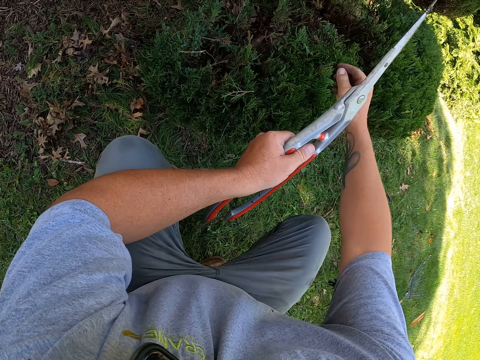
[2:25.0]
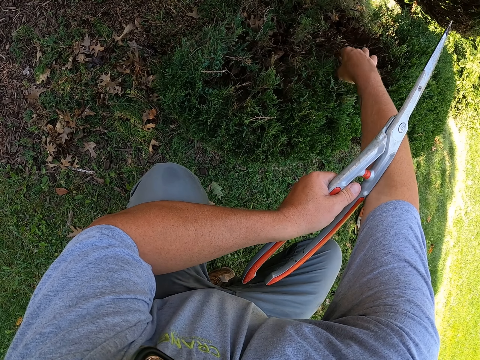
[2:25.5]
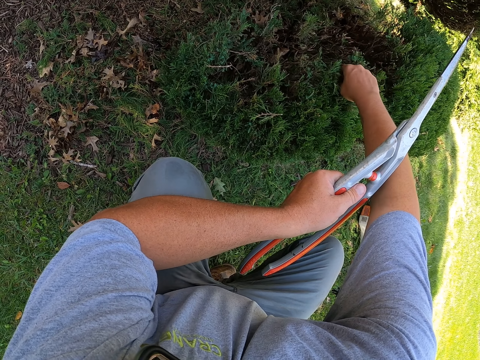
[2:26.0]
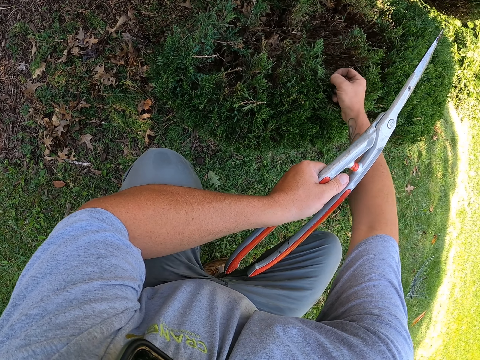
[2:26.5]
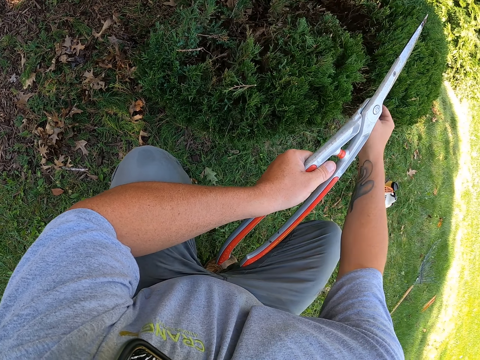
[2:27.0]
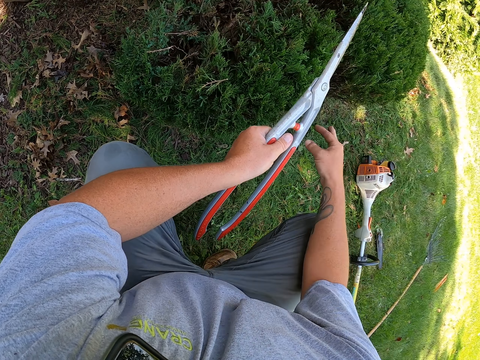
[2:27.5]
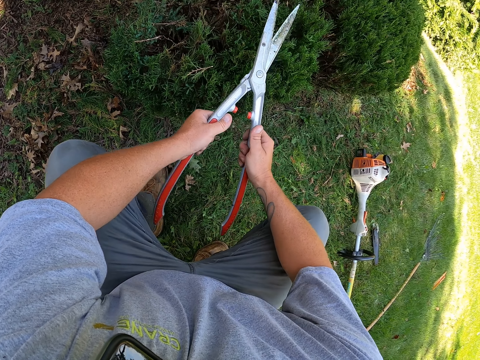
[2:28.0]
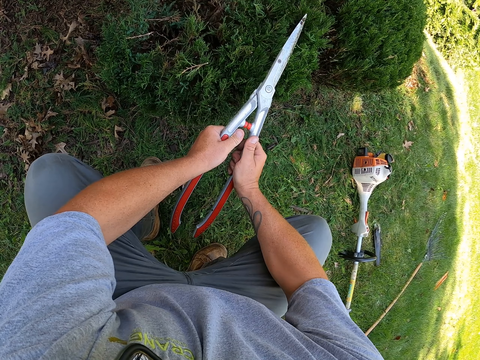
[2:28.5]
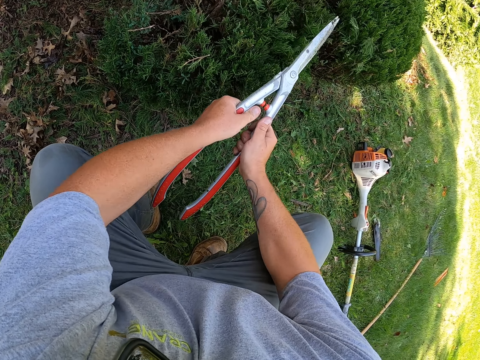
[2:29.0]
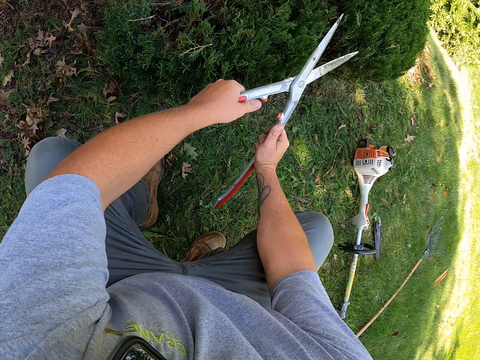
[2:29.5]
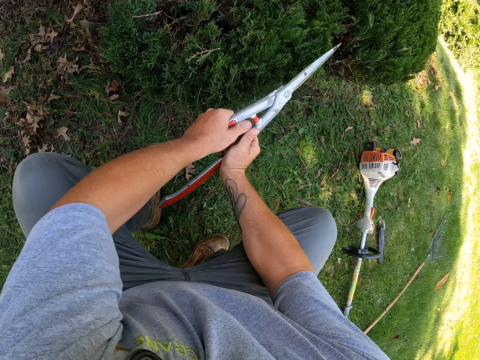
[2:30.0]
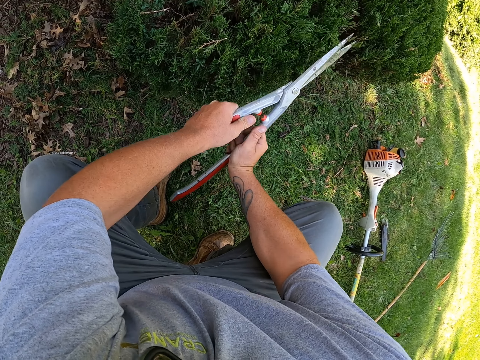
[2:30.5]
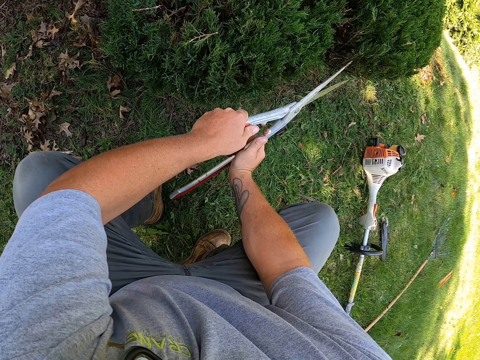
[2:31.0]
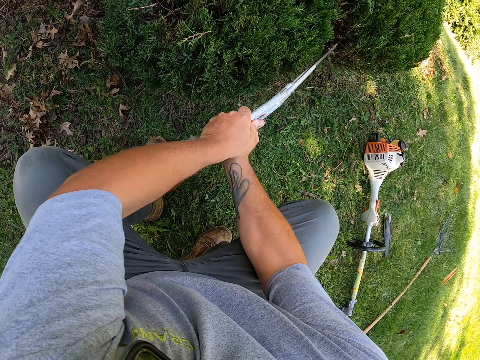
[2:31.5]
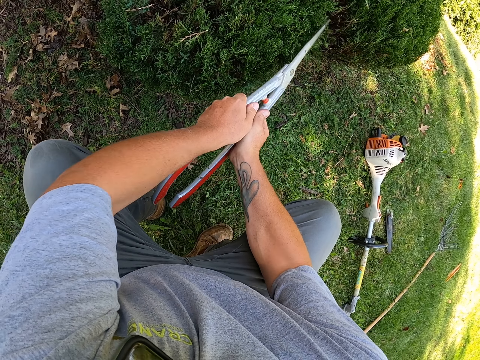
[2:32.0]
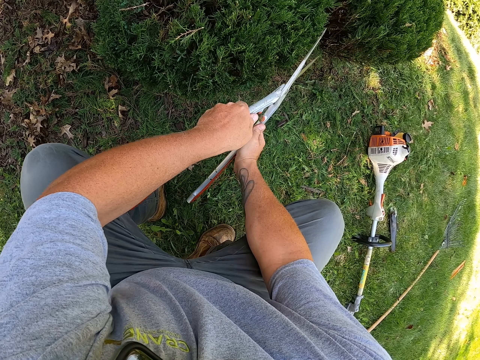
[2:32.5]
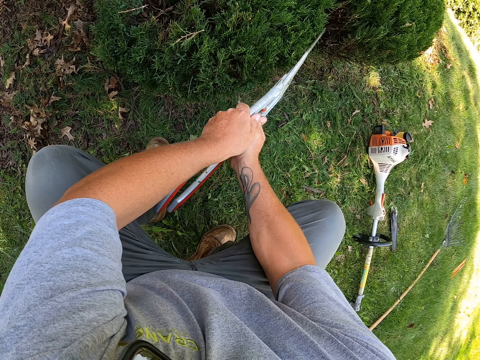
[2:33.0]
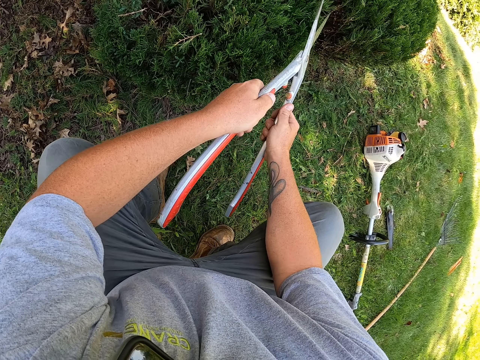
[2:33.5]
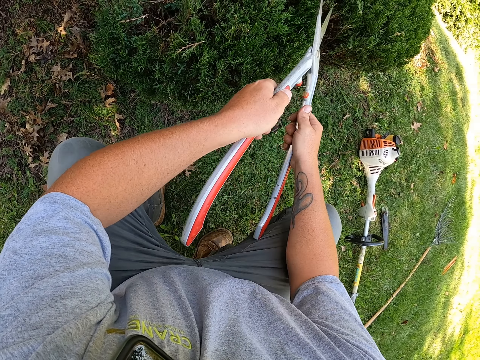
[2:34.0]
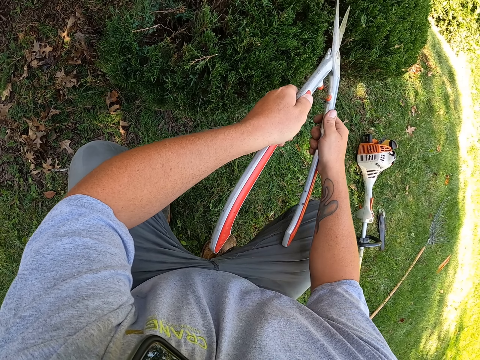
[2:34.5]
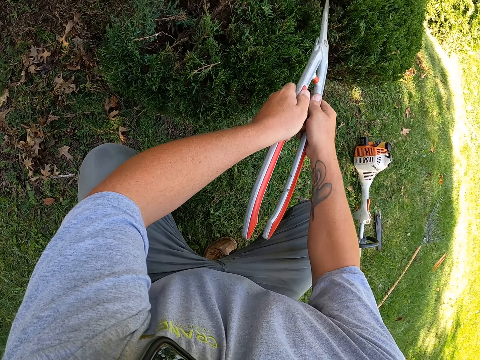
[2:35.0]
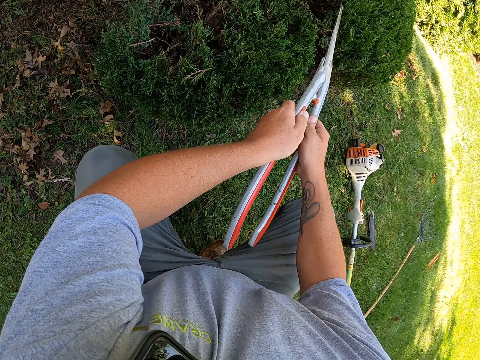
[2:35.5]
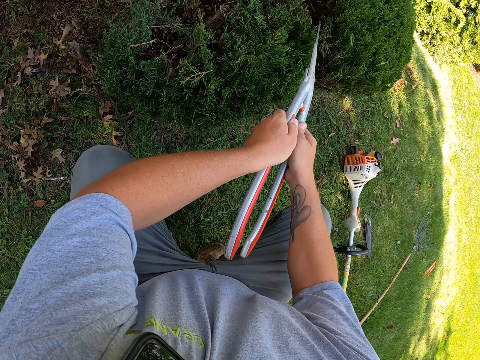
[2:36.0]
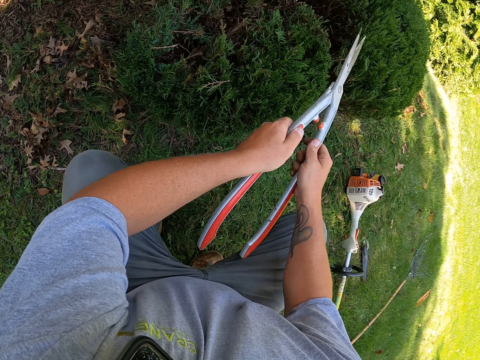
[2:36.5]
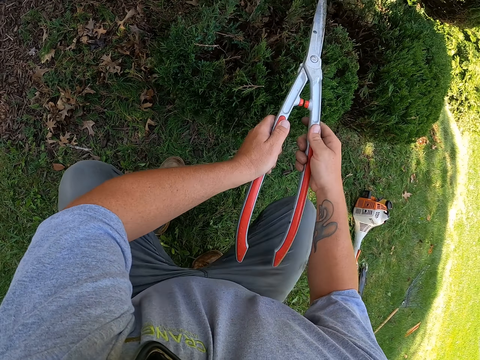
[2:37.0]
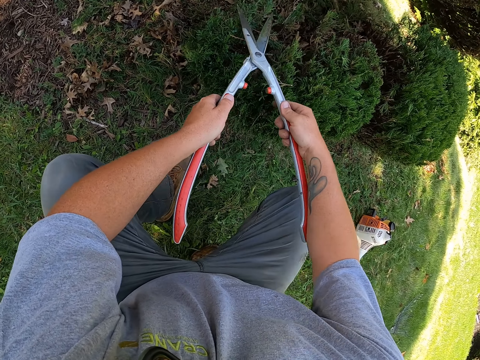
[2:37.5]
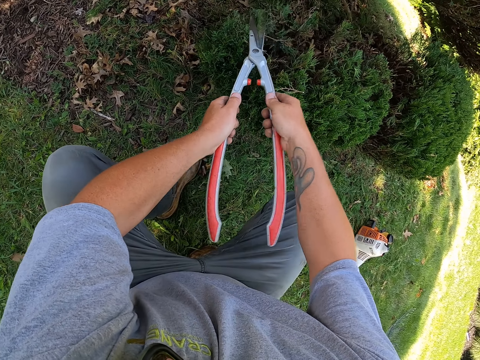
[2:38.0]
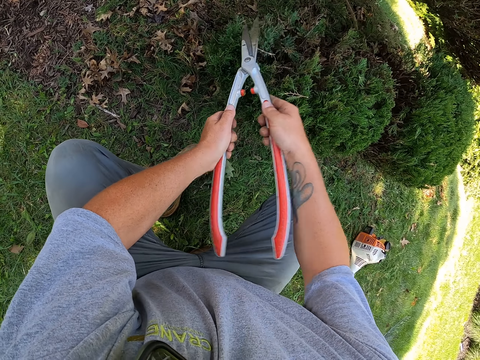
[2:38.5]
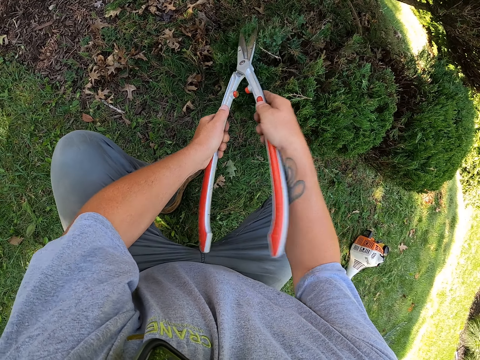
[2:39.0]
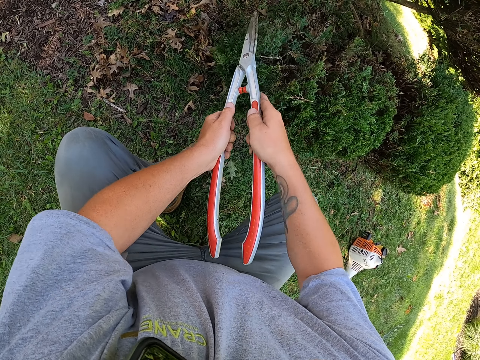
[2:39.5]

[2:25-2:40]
The camera wearer removes unwanted leaves from the flower or shrubs with his hand. He trims the shrubs with secateurs.

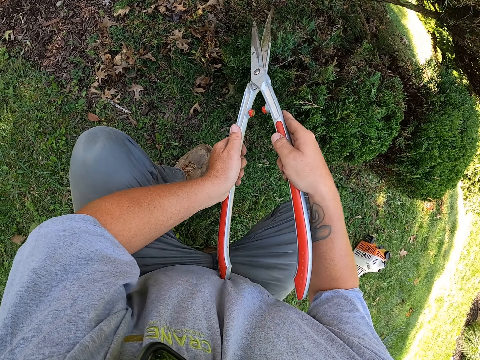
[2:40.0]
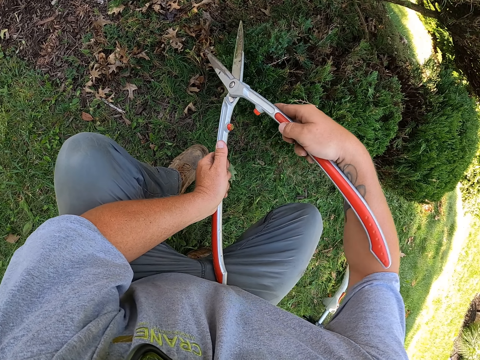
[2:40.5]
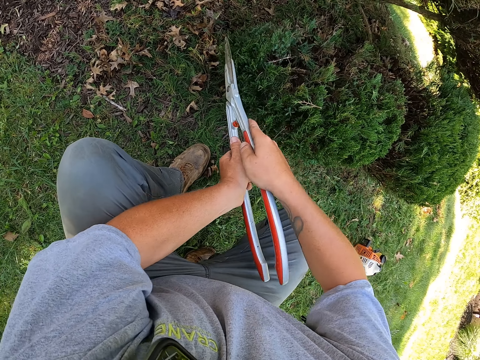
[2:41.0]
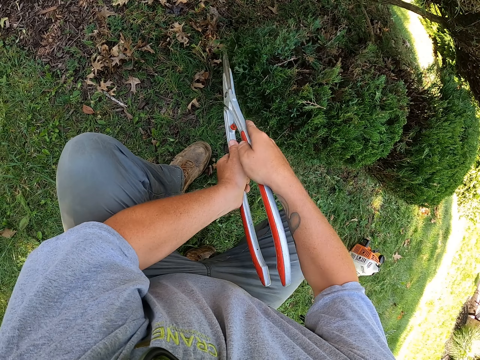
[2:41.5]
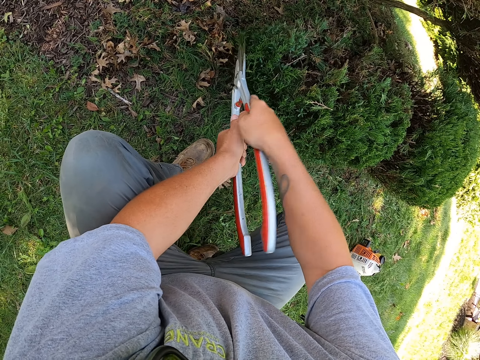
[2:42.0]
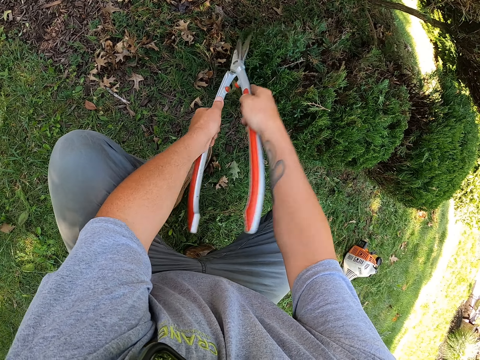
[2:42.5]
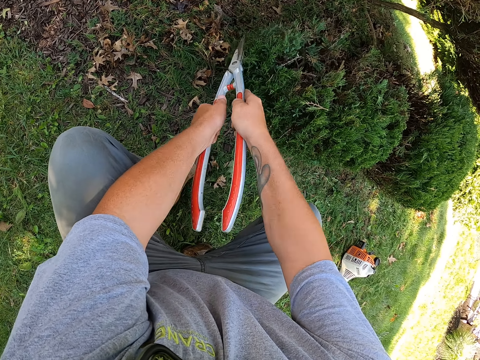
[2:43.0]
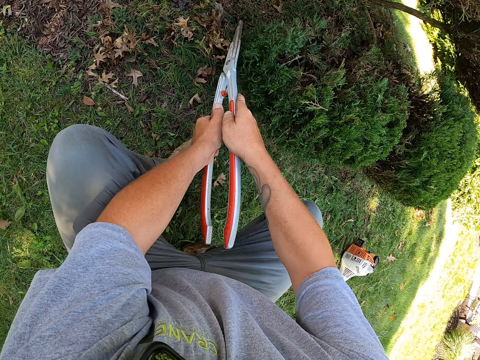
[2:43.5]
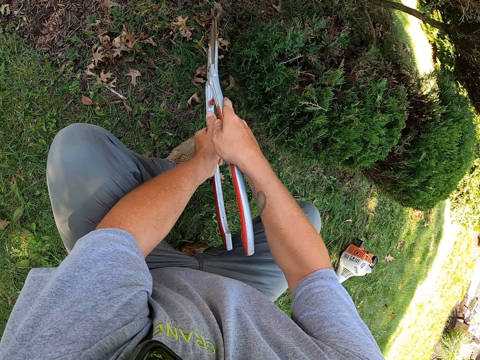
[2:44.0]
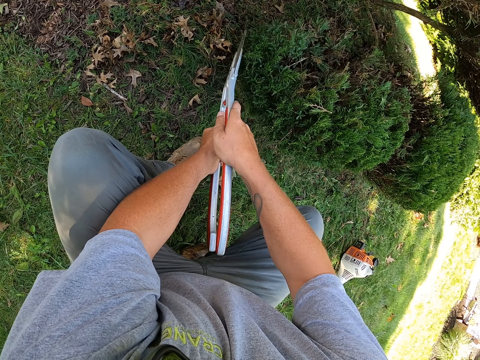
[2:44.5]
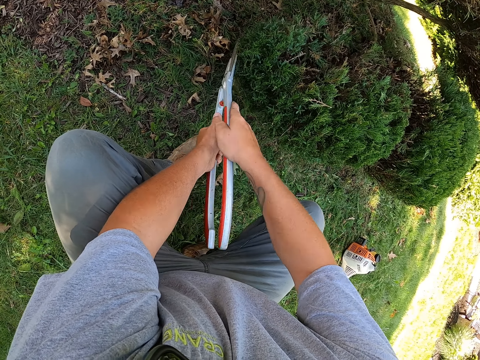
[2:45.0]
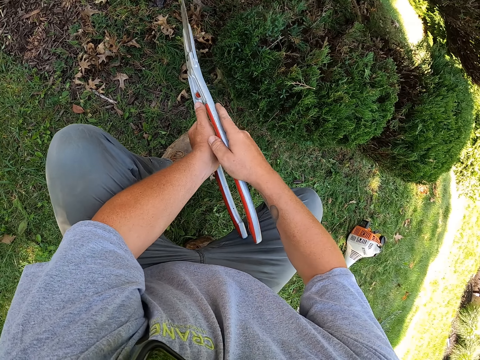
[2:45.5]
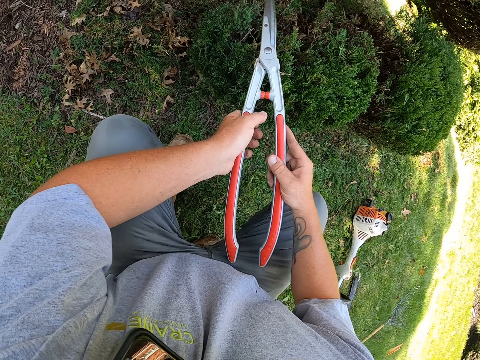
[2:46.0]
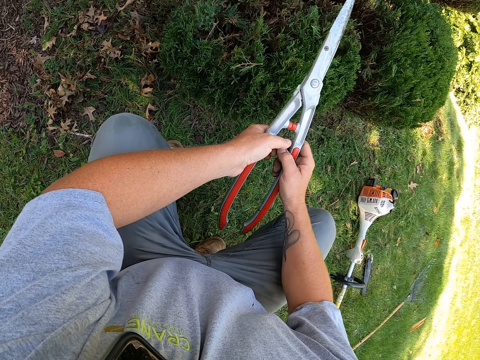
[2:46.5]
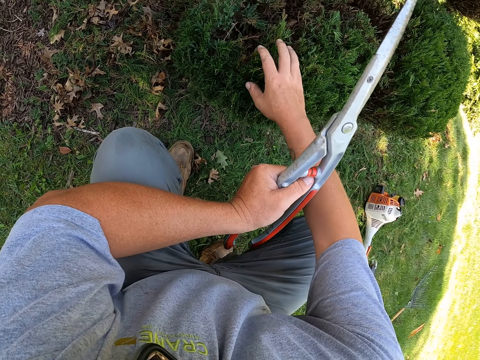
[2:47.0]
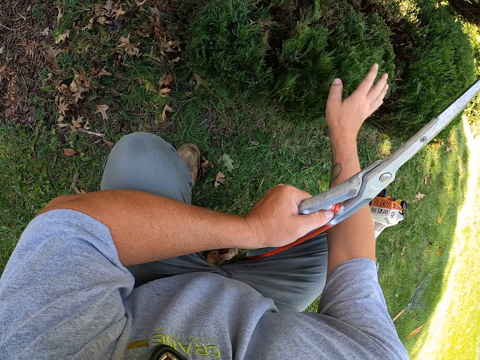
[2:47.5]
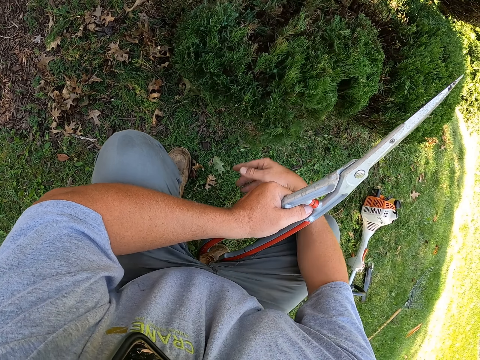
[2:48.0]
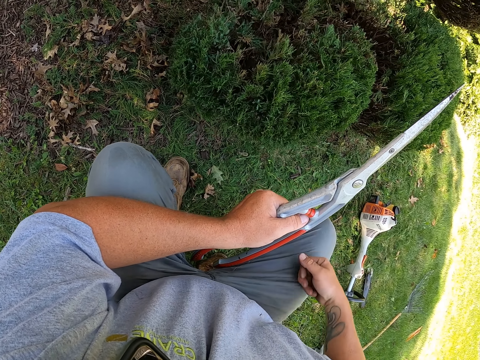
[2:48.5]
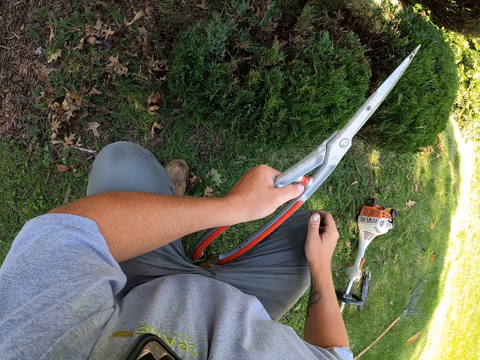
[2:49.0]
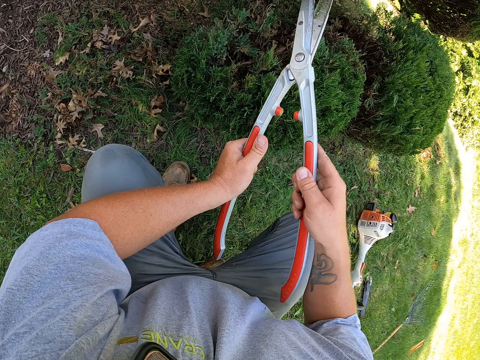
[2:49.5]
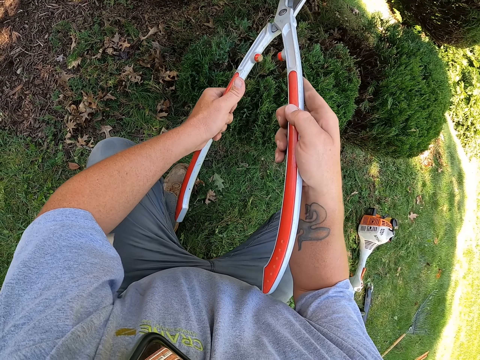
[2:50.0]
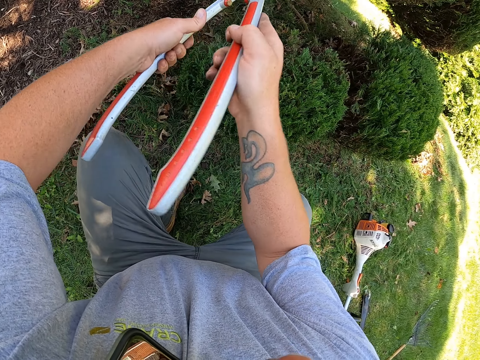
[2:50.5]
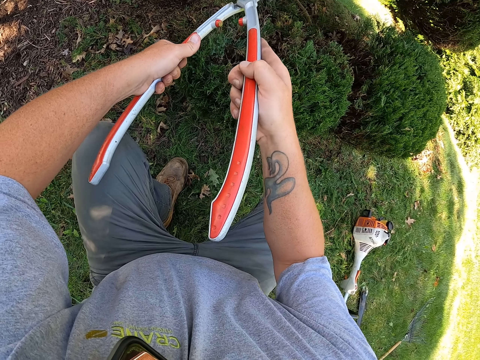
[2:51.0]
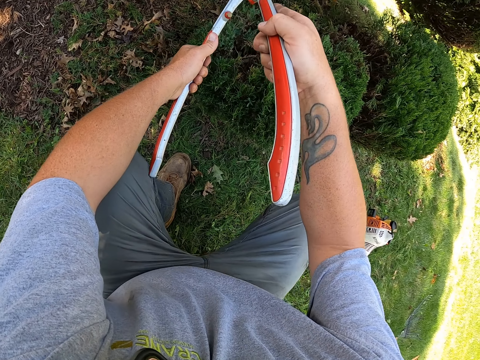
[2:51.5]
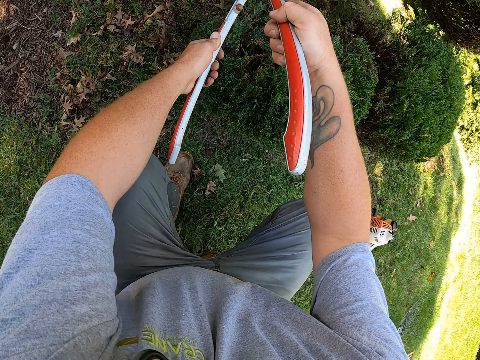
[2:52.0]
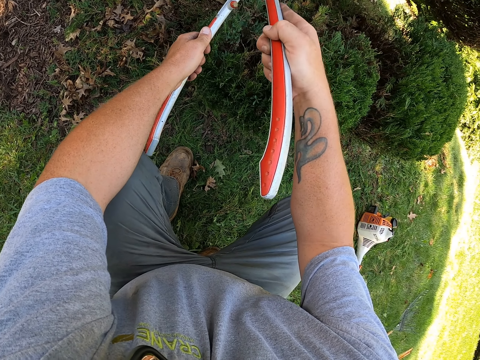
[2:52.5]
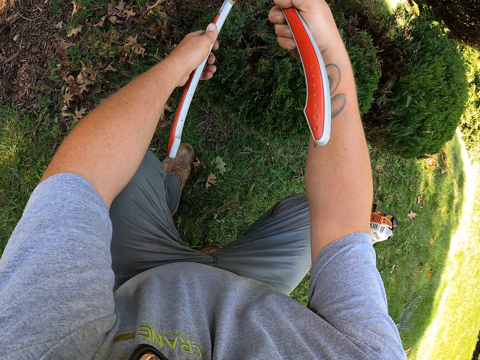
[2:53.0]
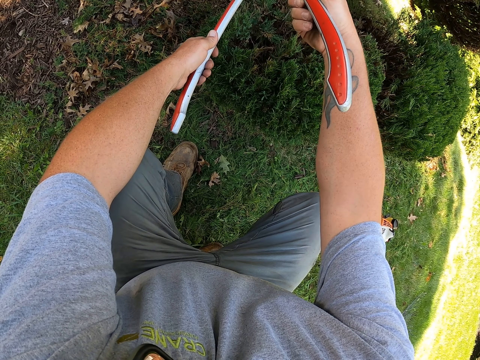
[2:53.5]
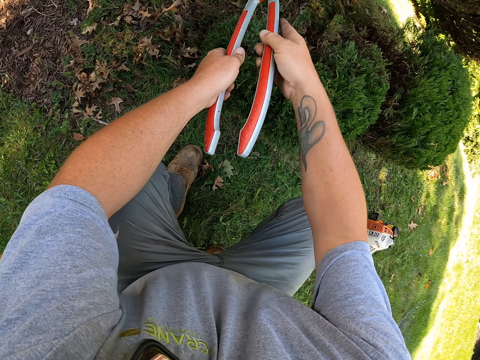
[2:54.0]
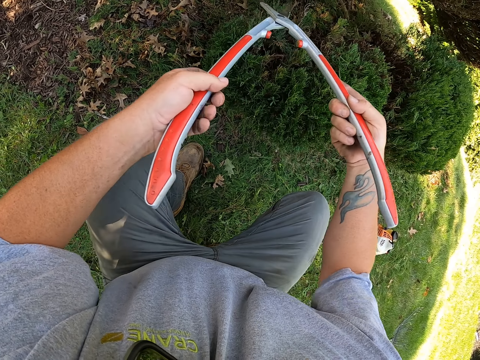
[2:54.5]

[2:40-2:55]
The camera wearer touches the shrubs. He removes unwanted leaves from the flower with his hand. He trims the shrubs with secateurs.
